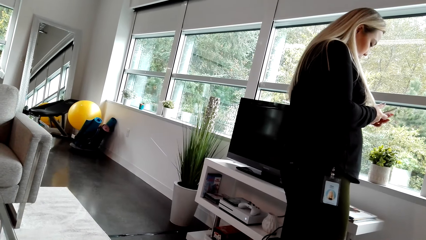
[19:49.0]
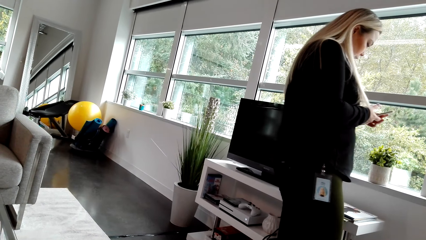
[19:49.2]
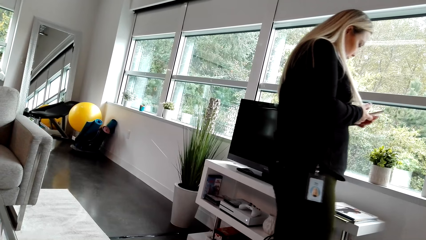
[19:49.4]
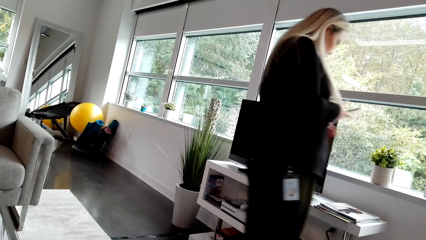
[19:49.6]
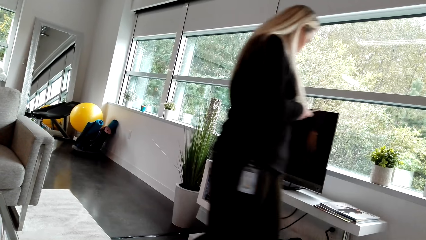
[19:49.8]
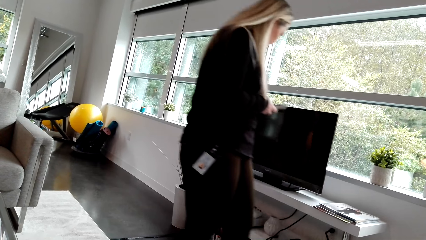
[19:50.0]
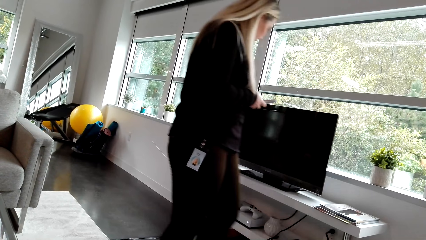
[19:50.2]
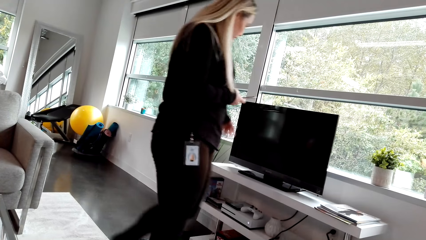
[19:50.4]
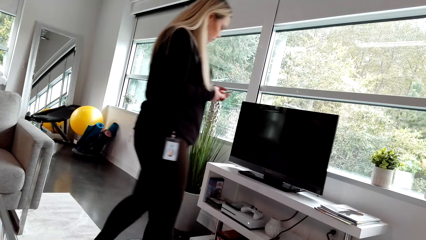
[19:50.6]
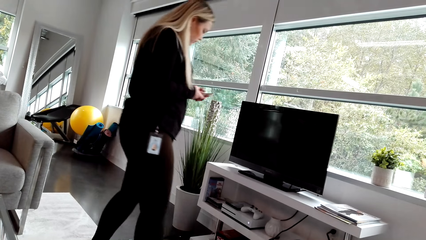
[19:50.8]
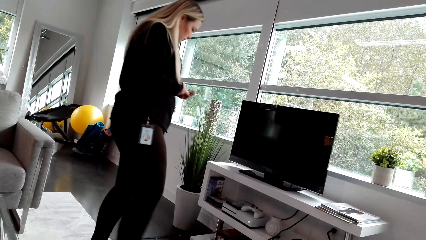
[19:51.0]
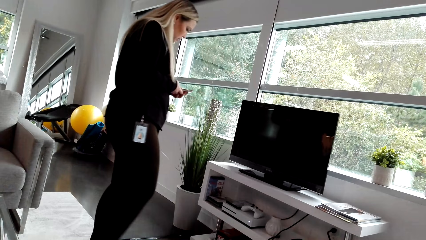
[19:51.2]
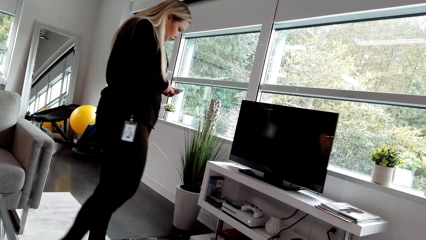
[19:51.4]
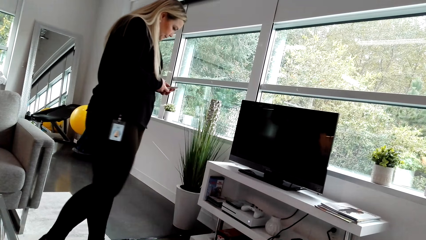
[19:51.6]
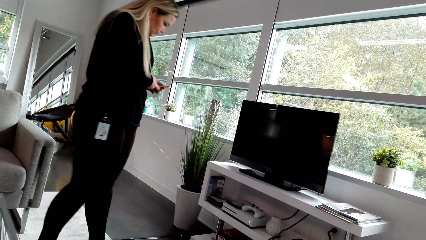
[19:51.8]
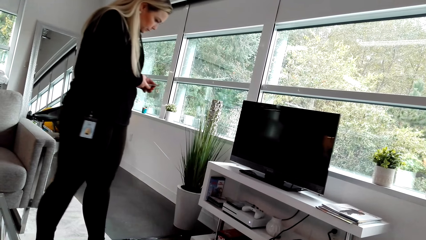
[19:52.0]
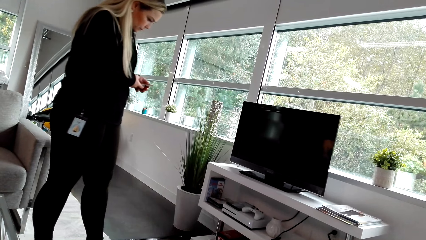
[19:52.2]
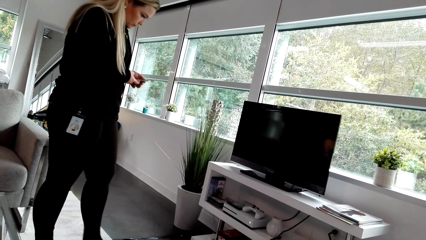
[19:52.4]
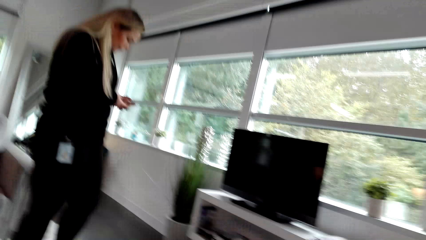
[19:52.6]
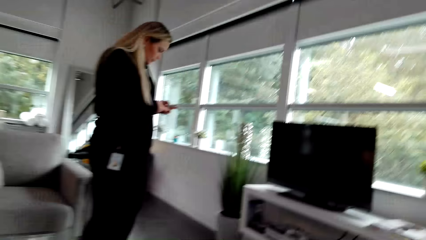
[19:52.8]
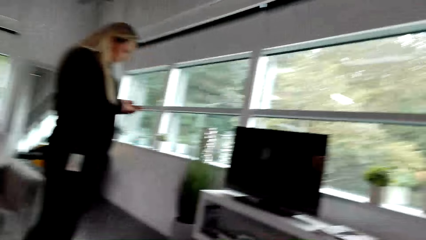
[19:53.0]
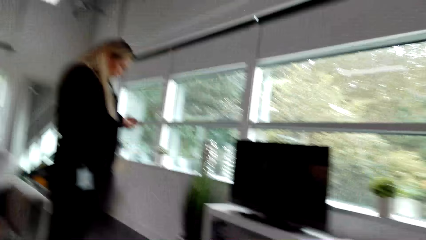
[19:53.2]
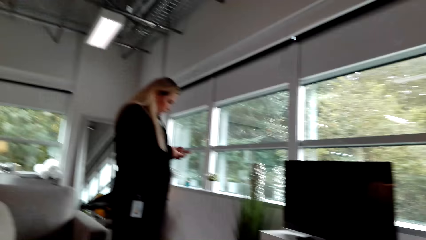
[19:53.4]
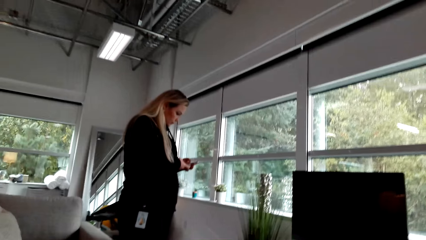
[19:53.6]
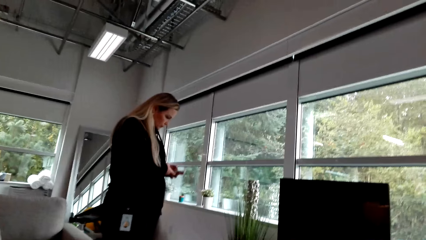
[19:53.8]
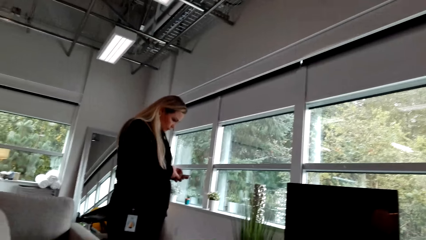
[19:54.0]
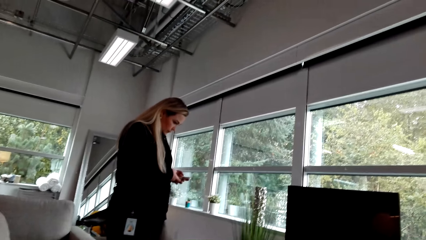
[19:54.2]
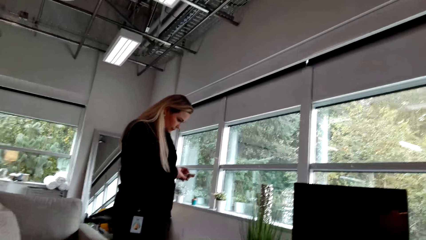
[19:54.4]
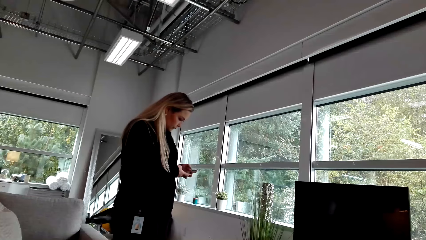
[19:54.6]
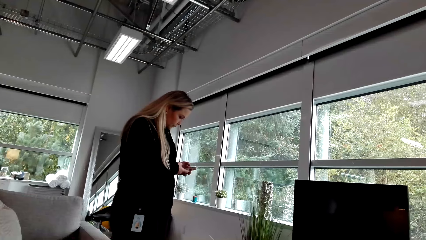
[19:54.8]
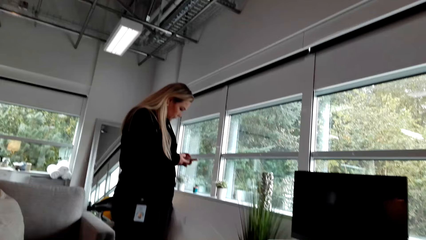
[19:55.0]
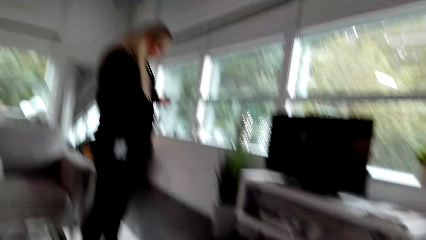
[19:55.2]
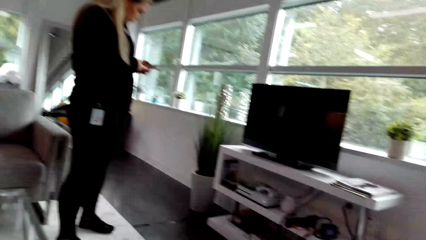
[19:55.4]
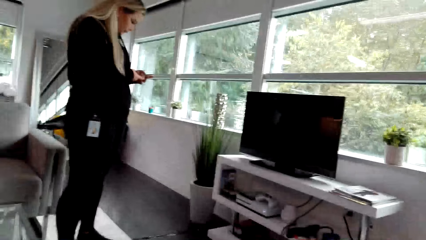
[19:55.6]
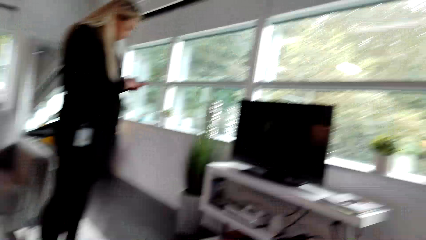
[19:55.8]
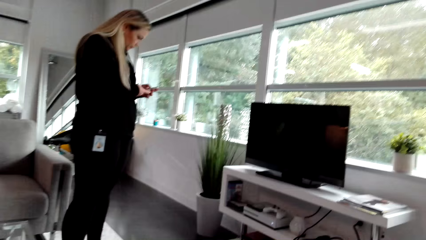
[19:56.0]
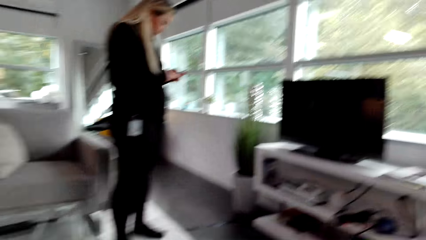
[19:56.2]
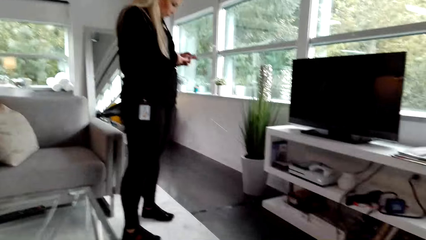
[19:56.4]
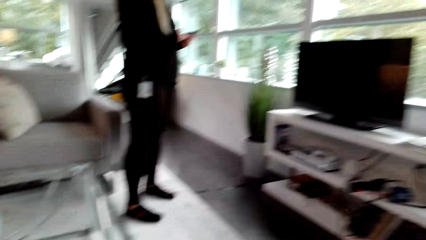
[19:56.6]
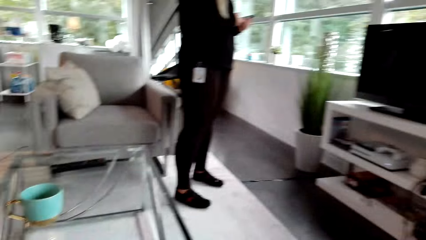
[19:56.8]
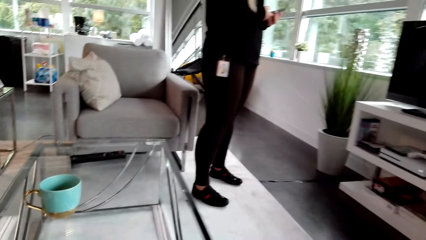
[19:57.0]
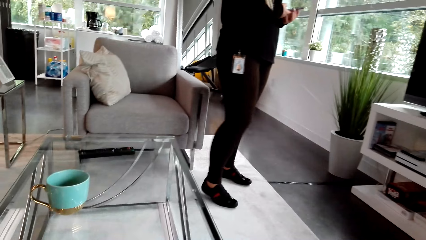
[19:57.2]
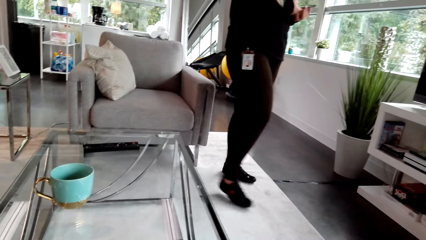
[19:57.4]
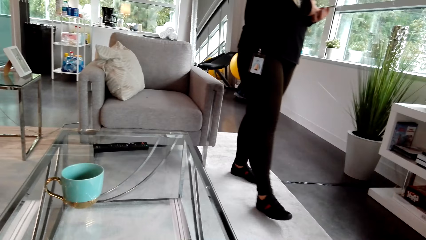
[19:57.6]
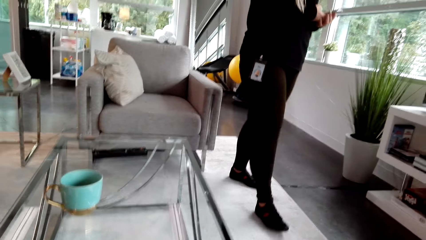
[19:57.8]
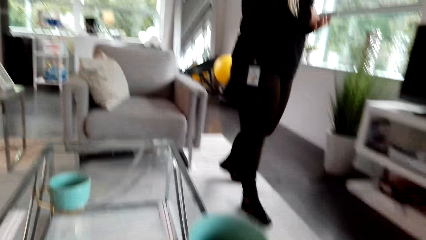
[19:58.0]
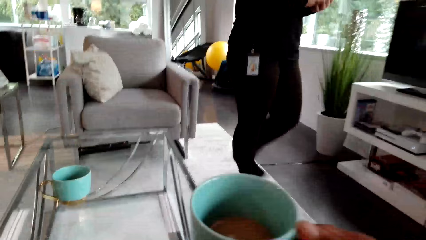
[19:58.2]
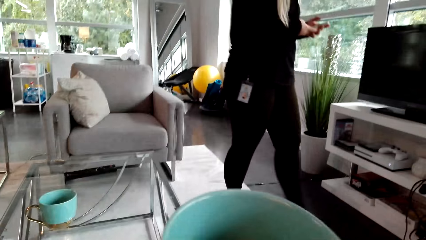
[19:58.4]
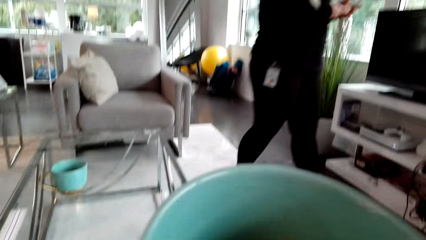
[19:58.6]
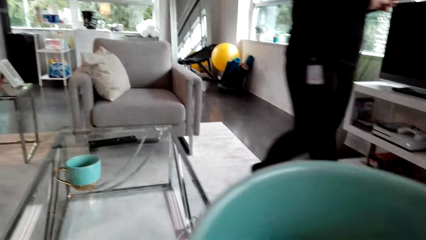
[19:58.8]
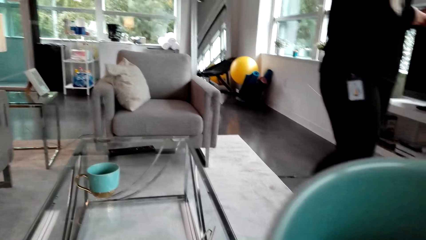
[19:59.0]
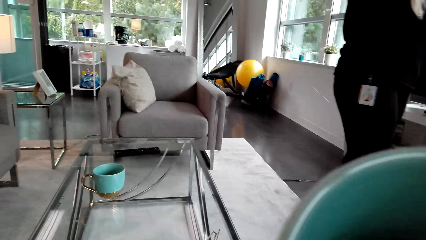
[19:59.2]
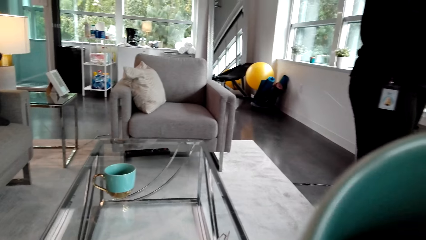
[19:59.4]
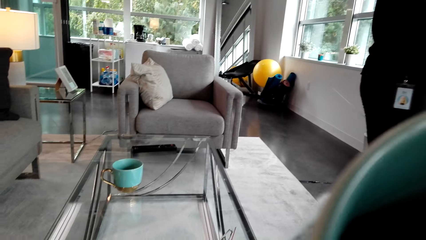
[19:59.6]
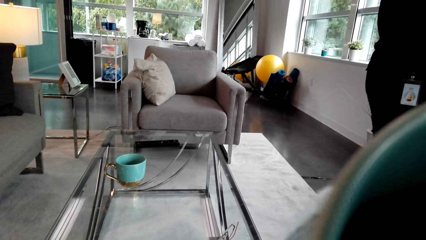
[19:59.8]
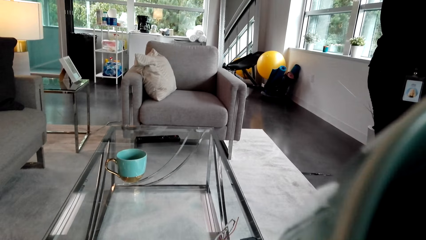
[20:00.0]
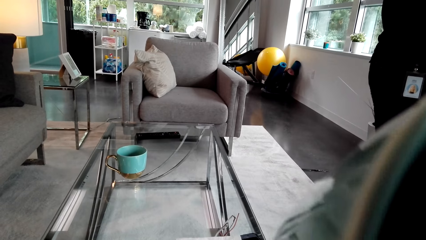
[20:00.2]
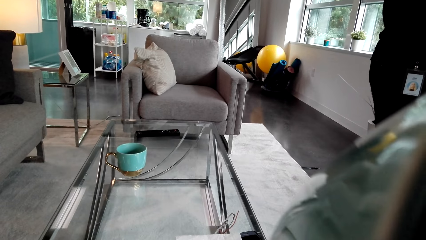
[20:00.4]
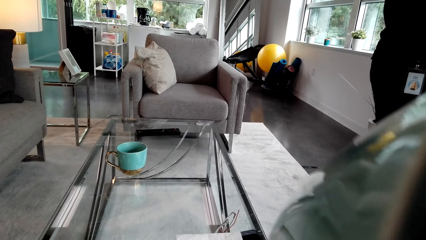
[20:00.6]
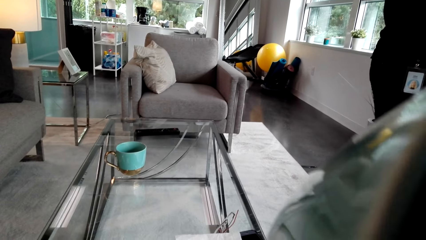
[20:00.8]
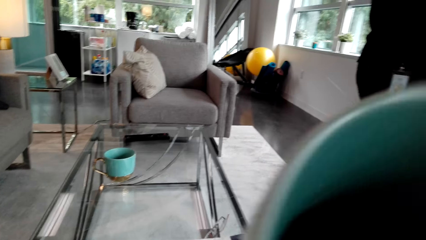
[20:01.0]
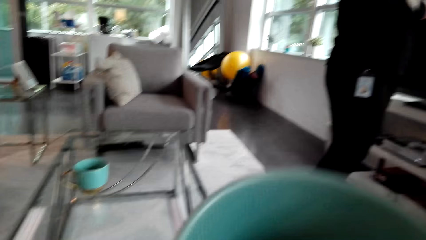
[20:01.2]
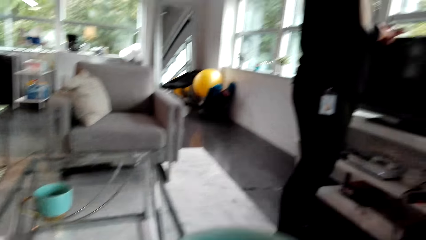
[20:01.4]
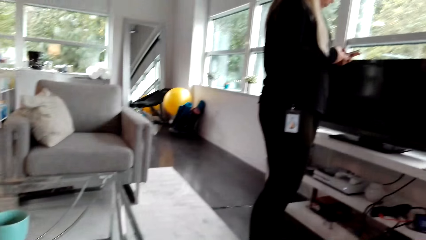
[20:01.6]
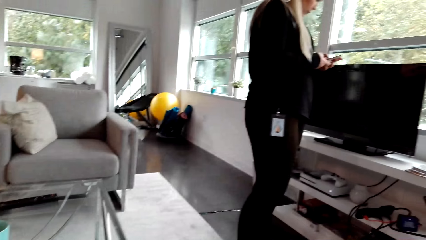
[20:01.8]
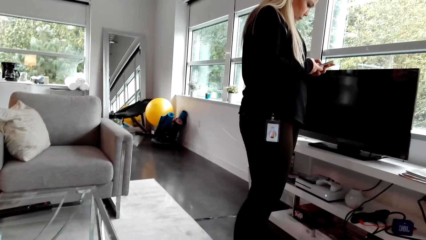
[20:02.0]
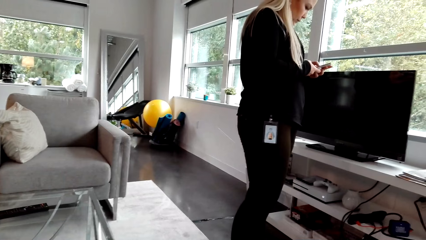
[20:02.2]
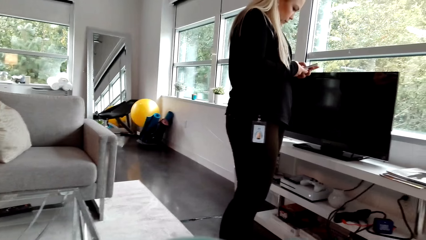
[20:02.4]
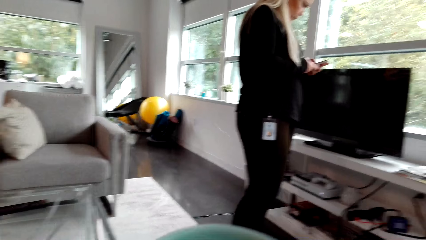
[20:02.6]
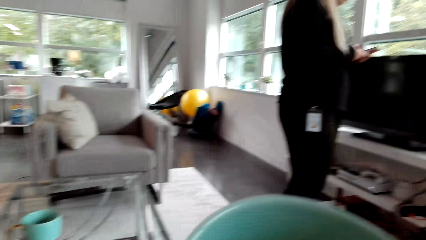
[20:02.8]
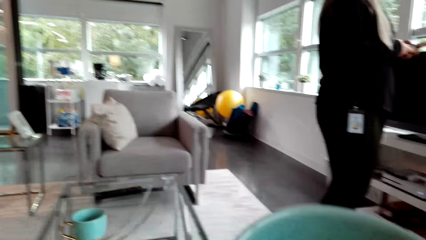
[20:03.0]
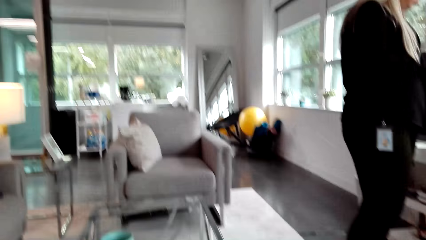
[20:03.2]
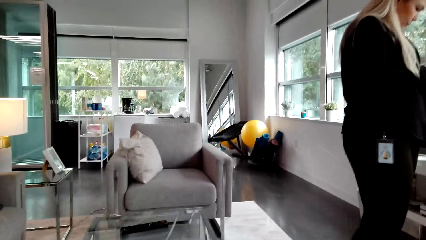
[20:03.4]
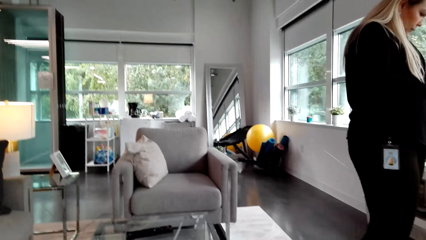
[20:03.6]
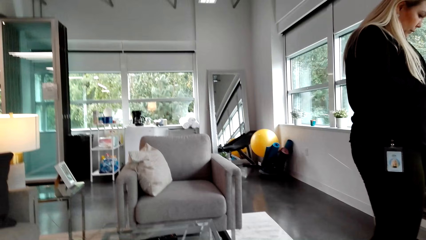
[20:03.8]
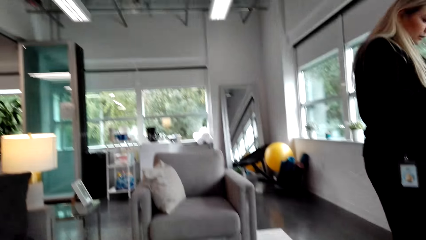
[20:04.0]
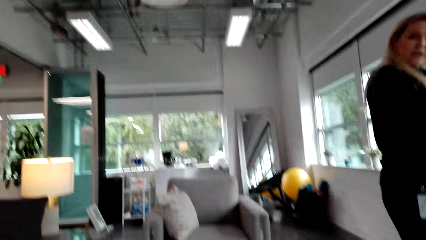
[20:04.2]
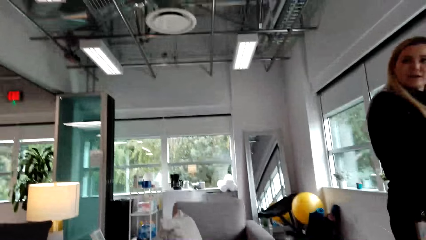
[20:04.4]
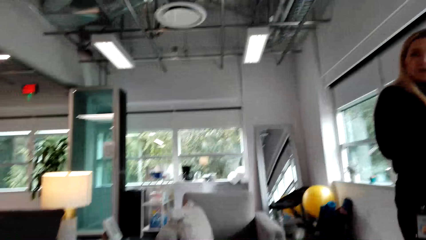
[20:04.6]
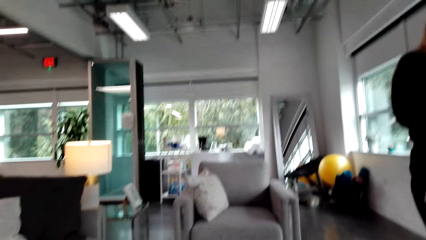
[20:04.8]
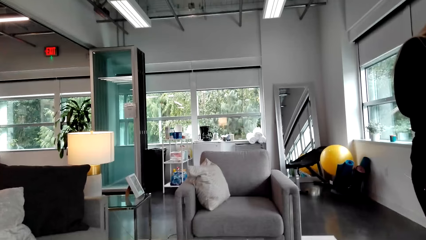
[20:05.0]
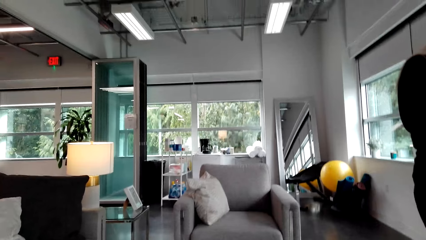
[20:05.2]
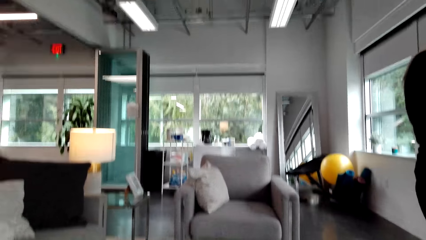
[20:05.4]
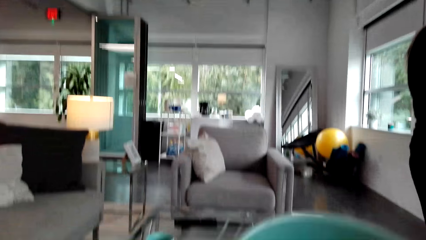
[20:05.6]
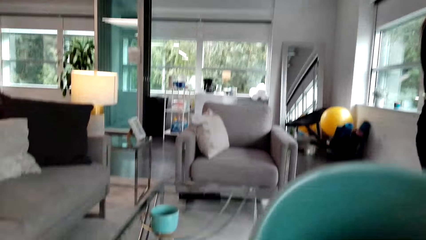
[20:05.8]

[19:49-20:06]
A woman walks in the house. The camera wearer drinks the coffee. They look in the room.
